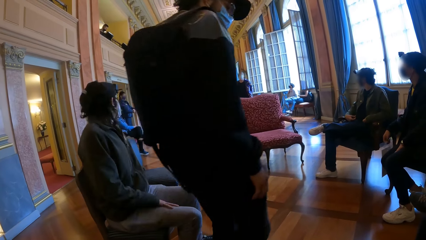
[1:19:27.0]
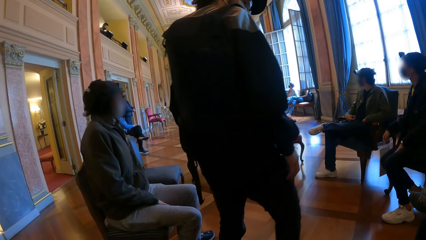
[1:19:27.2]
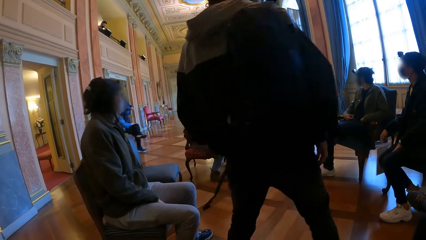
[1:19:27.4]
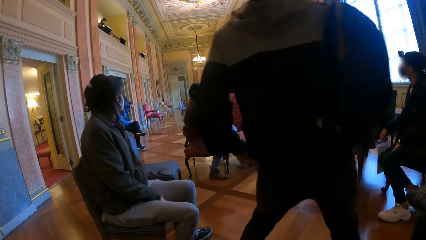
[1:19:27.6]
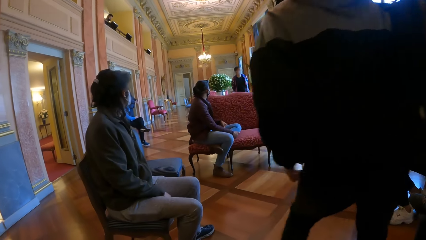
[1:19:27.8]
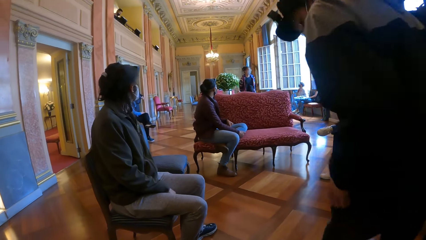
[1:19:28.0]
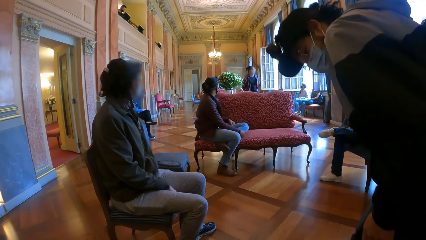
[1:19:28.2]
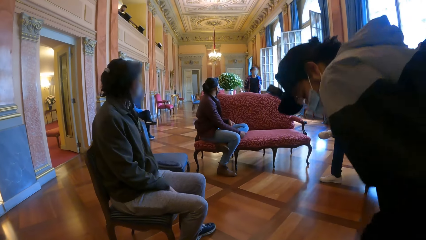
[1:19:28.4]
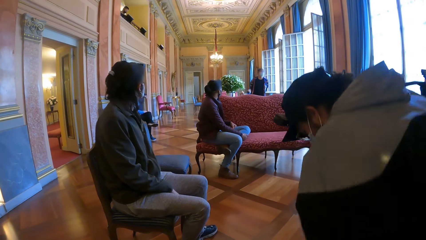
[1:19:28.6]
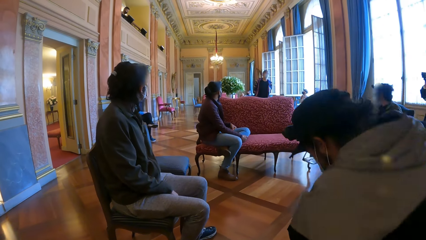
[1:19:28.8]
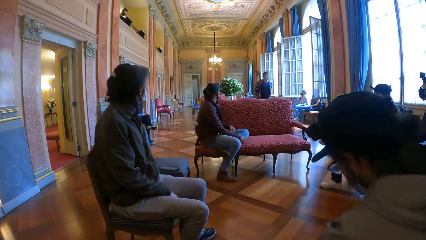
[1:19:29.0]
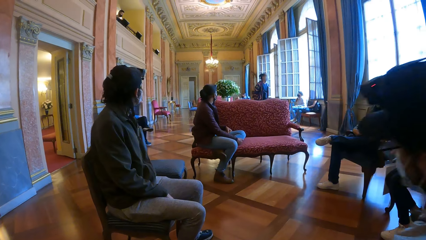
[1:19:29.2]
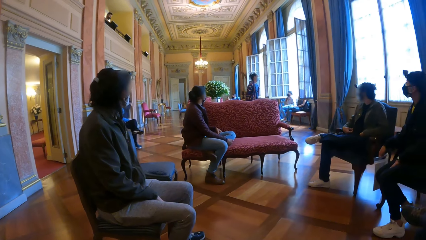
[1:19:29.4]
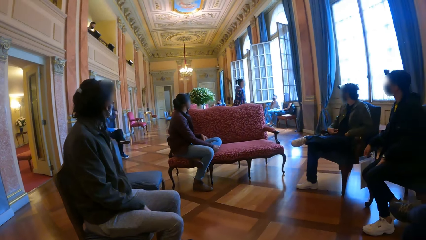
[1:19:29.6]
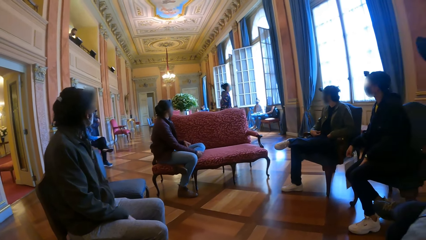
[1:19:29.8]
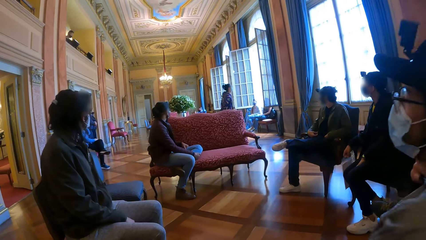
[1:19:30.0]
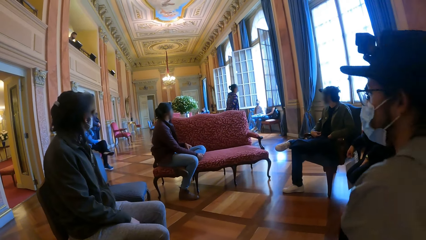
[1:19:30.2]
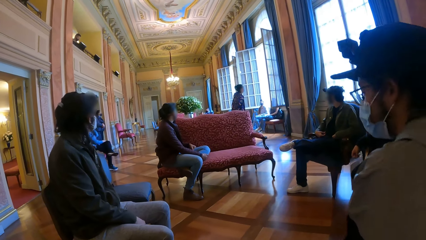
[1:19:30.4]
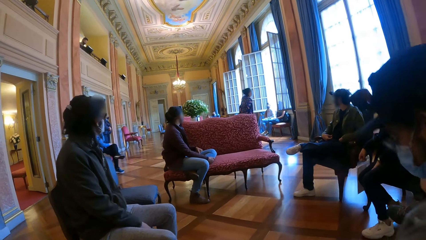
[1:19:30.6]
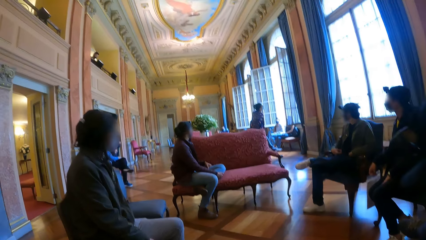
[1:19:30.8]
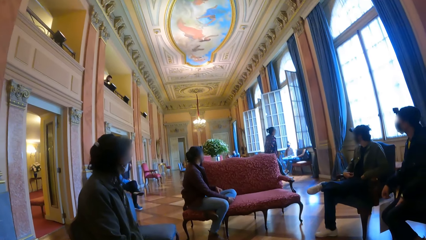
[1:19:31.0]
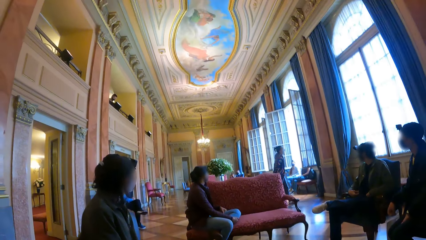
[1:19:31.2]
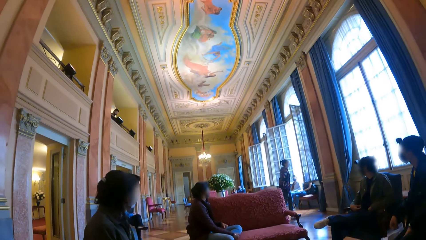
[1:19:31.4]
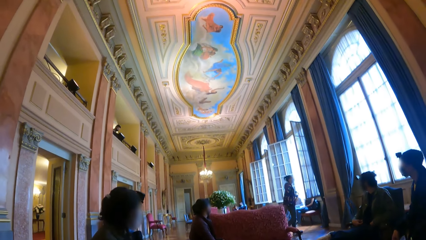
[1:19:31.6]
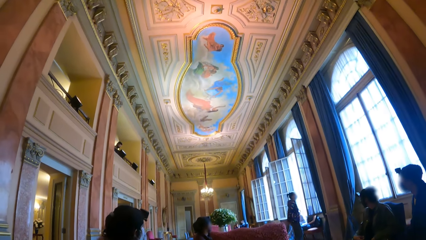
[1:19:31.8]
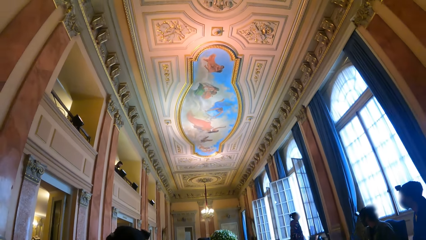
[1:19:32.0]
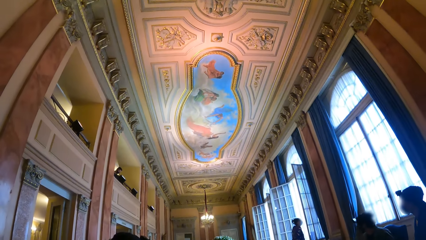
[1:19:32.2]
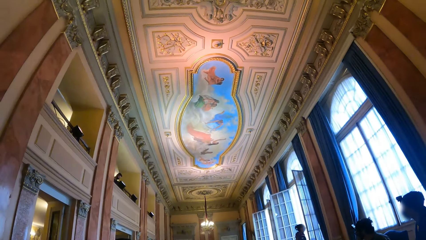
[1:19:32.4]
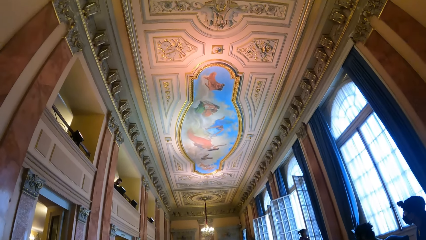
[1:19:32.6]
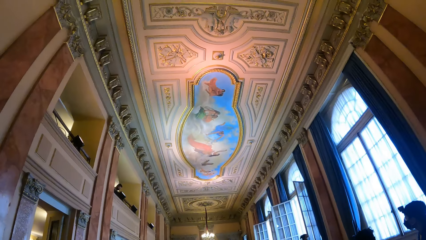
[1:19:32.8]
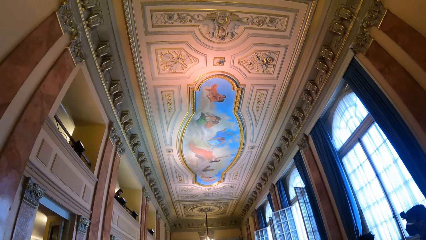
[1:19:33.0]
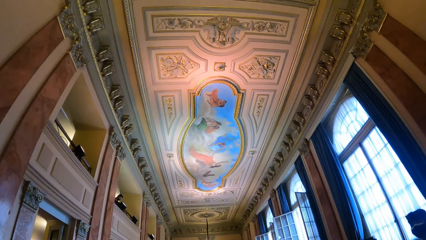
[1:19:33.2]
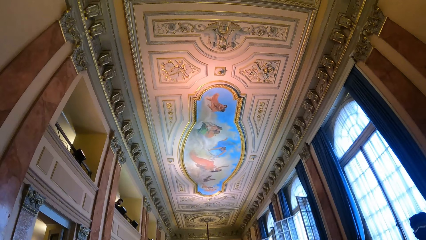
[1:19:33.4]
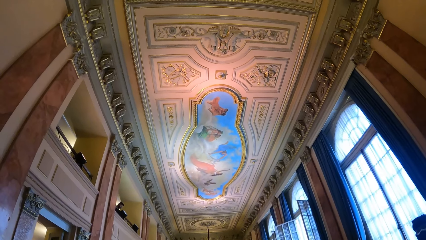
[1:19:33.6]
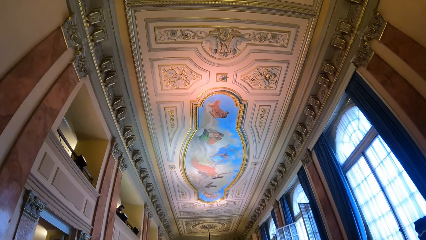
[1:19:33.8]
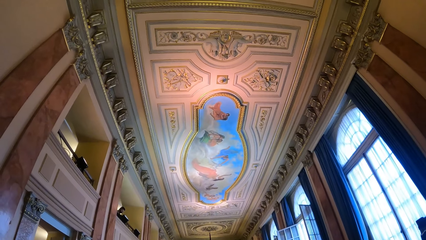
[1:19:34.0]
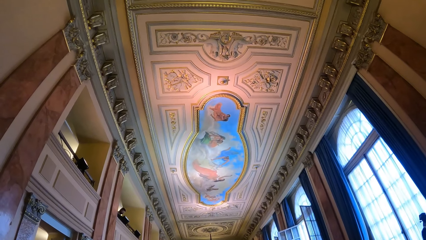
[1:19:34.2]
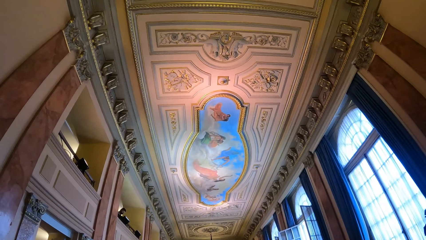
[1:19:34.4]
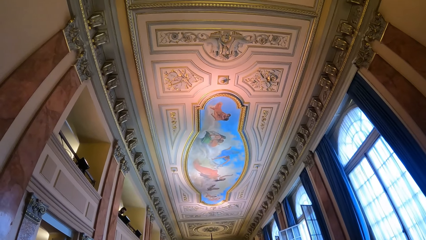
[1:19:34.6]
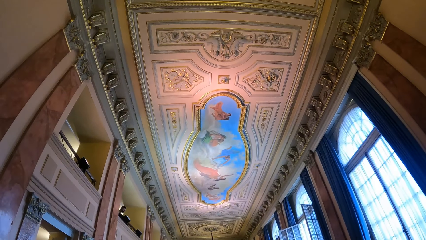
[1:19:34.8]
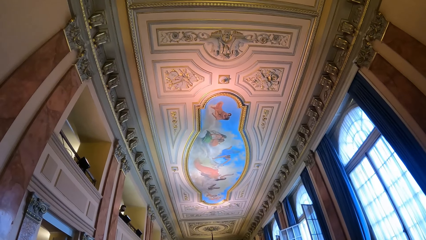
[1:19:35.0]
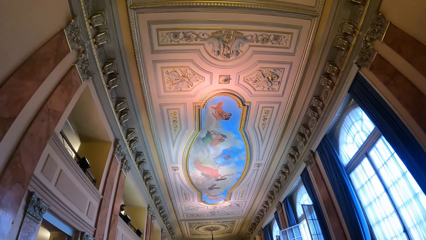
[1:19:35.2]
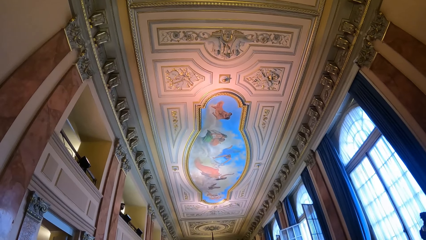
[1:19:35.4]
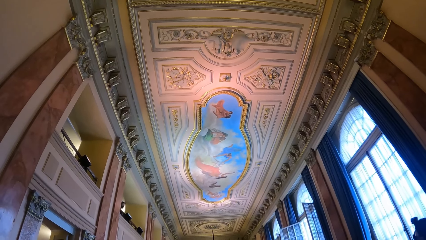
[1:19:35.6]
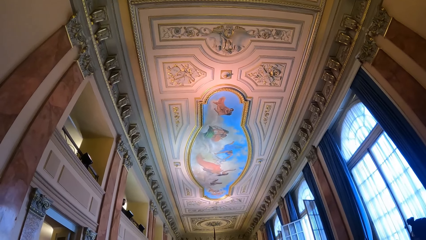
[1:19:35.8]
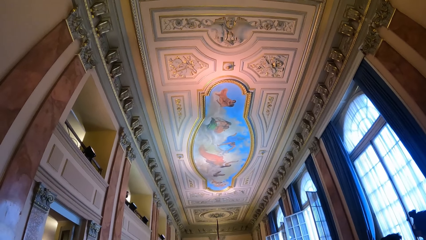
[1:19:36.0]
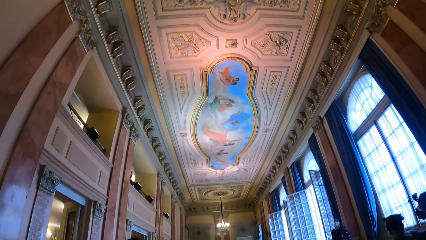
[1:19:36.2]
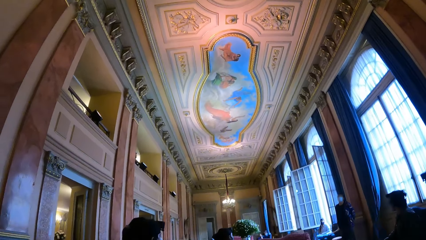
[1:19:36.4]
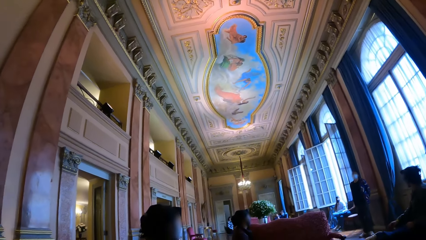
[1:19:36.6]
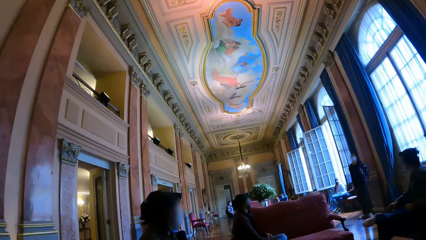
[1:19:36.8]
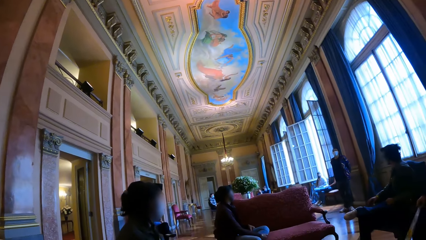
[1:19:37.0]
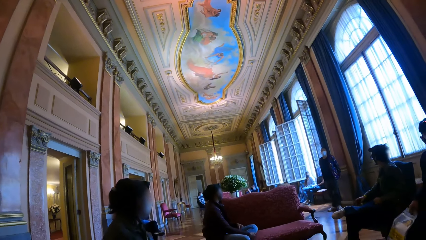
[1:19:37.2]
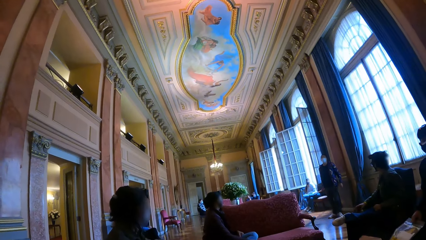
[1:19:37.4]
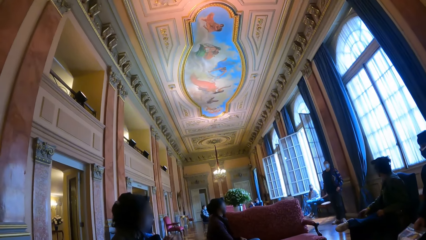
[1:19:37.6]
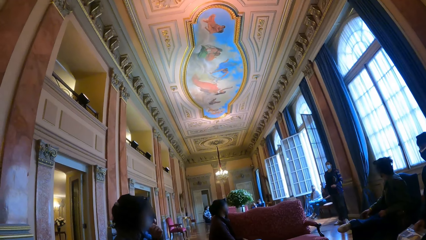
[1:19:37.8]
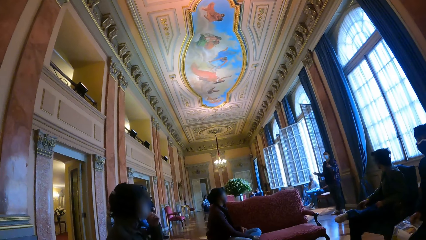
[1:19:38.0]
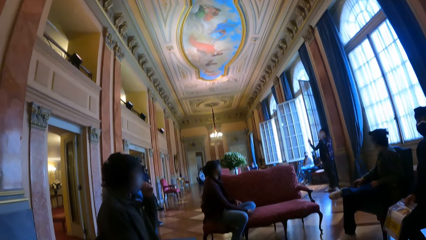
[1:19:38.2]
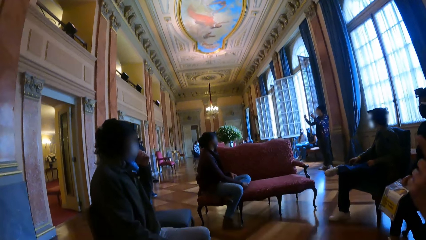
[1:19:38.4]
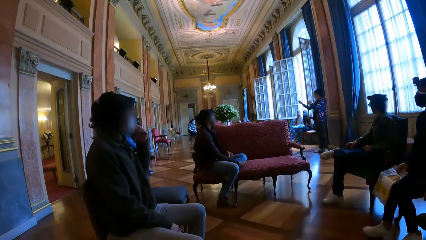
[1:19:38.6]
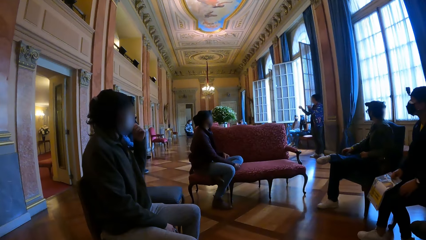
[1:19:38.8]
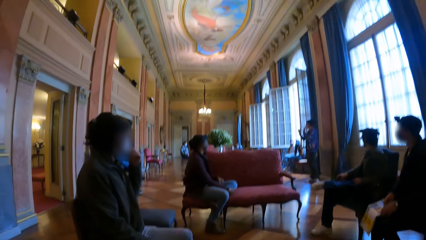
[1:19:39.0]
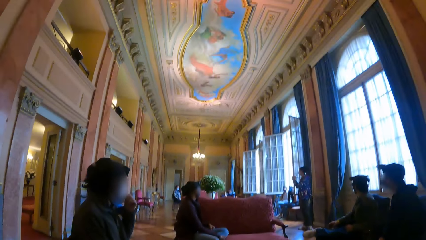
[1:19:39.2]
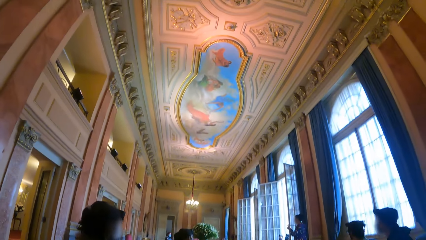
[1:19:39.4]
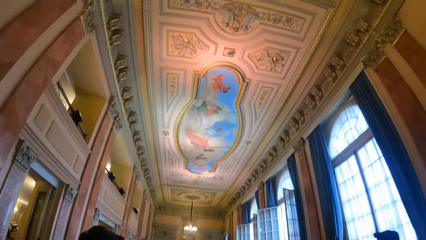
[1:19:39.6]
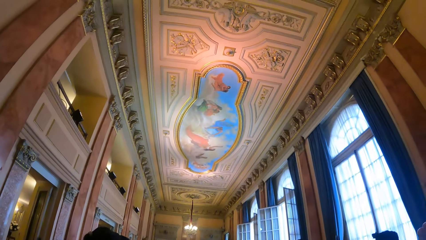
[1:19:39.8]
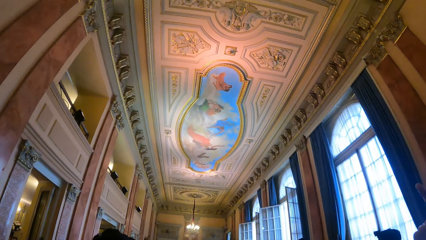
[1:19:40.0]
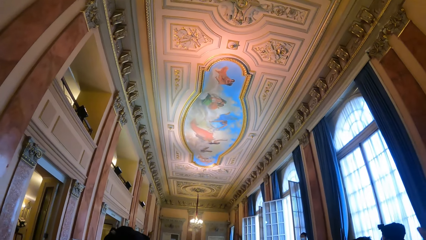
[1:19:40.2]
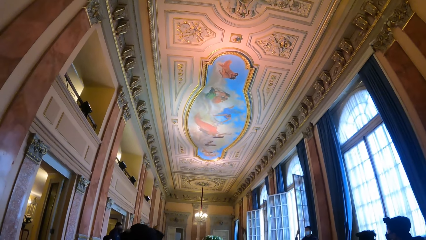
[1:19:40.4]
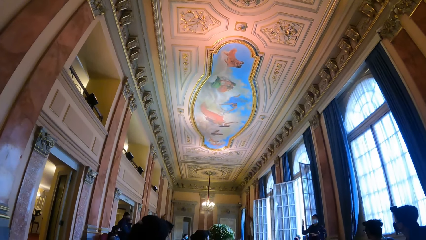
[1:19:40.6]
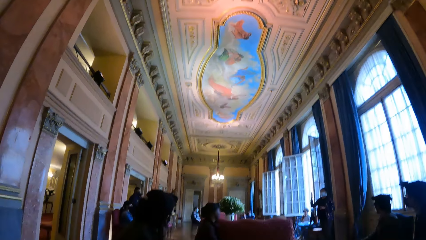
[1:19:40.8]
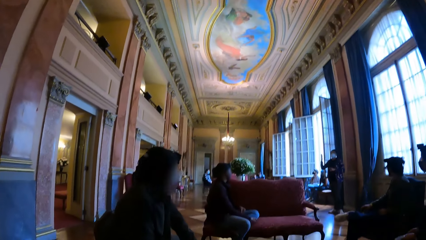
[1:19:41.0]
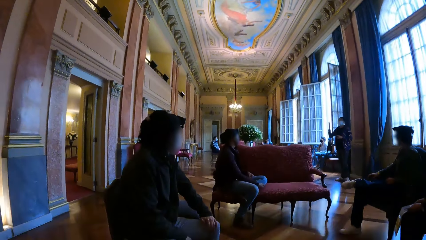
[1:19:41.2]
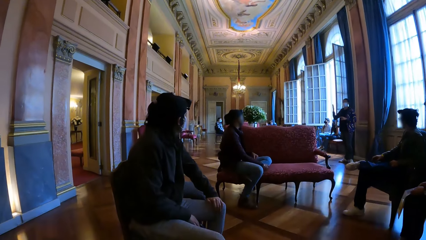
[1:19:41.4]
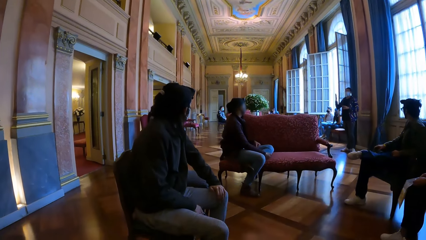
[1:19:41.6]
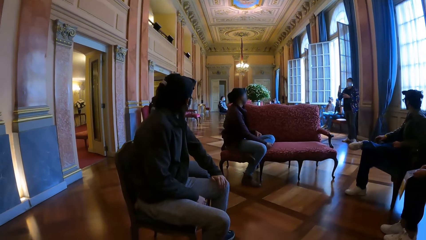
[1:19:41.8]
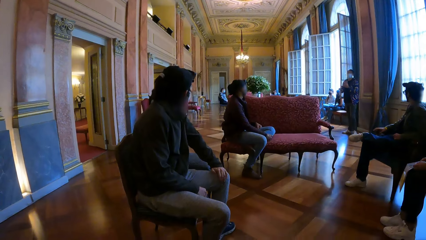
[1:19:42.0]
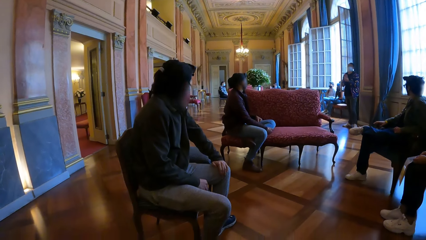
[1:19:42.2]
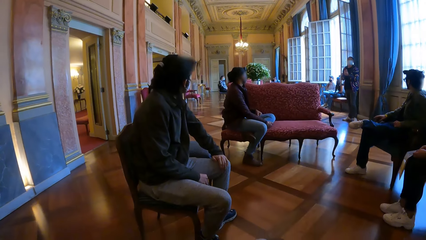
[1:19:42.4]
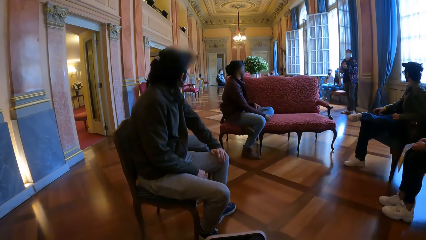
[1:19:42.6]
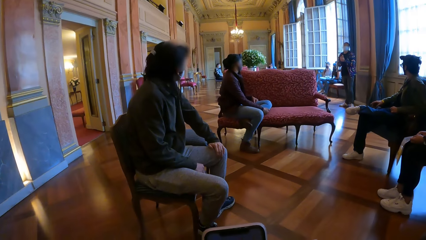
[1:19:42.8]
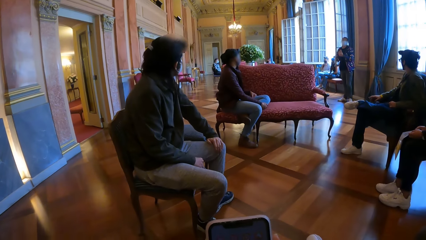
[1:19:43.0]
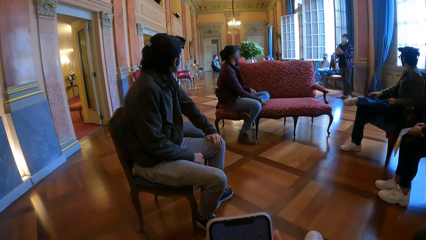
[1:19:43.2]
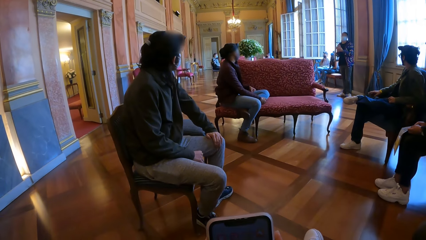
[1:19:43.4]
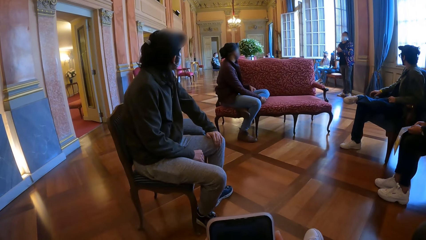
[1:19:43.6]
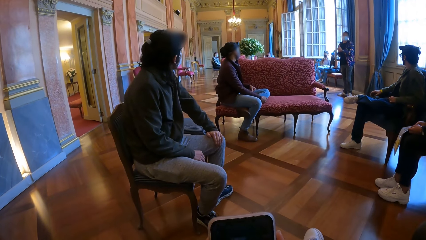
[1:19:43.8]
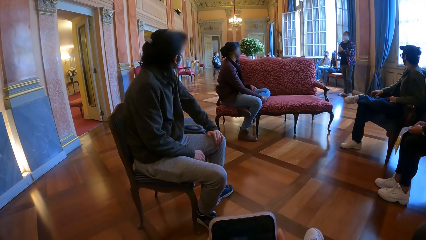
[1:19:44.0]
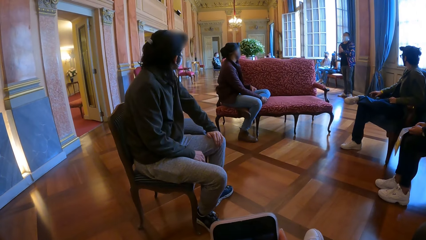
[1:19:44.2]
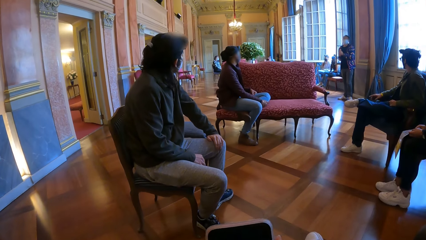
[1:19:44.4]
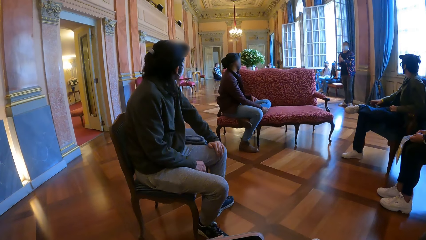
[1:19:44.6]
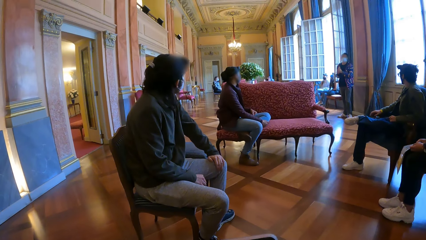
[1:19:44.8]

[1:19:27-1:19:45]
The man sits on the chair. The camera wearer looks up. Another man touches a nose mask on his face with his left hand. The camera wearer looks ahead and looks up. She looks at her phone and holds the phone with her hands.
